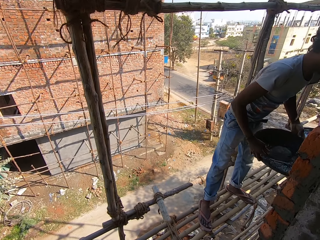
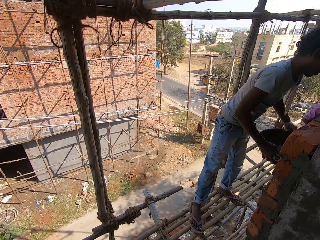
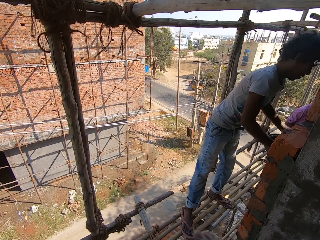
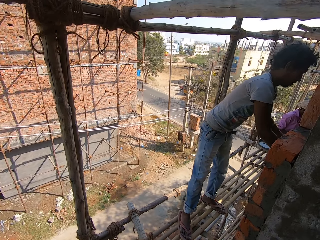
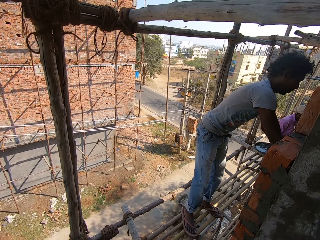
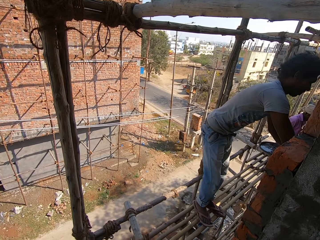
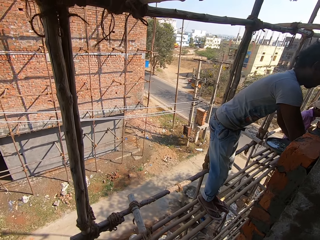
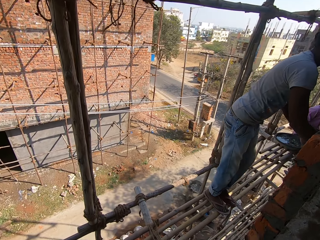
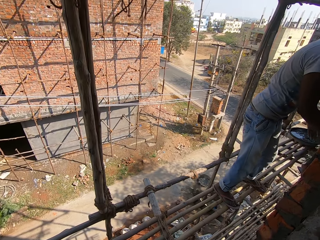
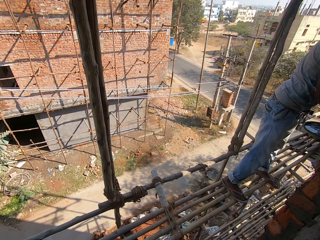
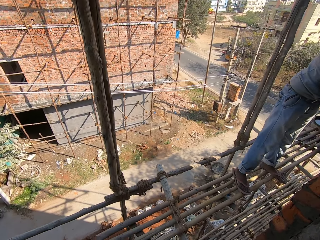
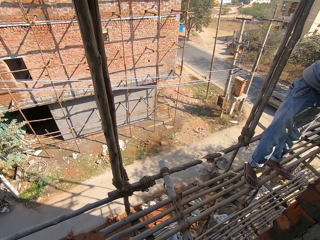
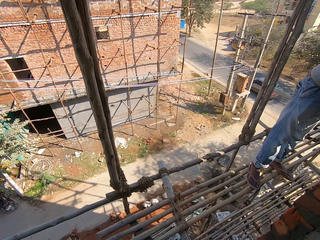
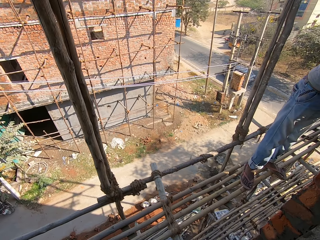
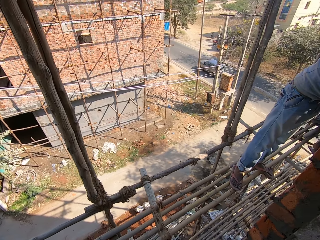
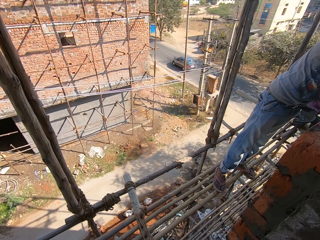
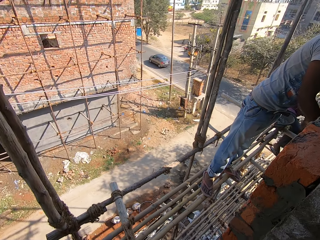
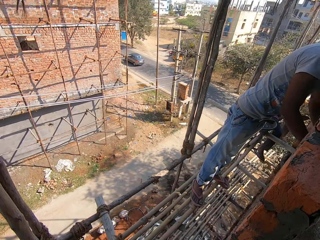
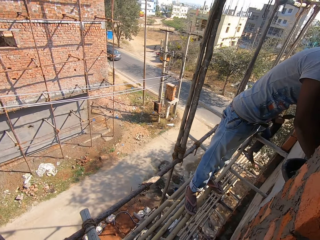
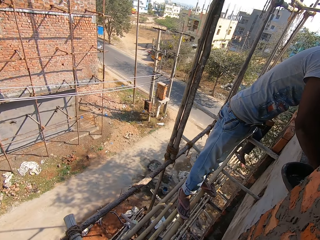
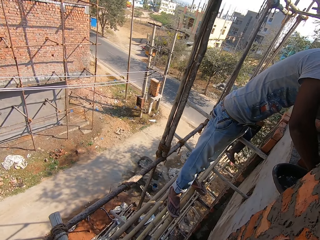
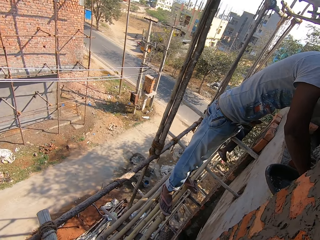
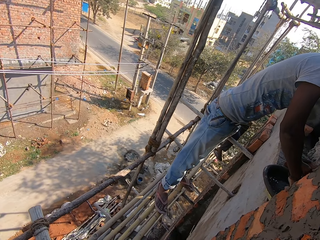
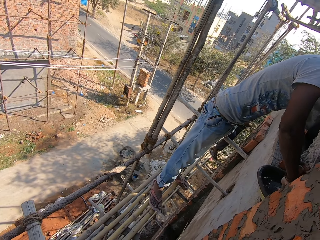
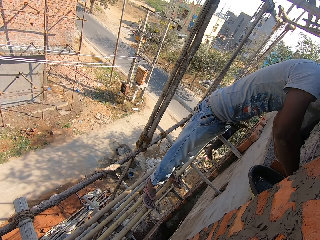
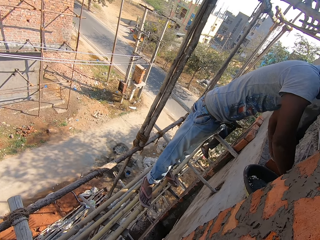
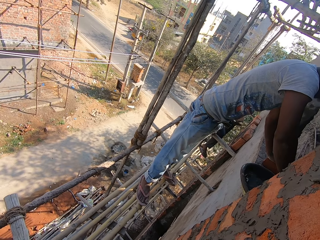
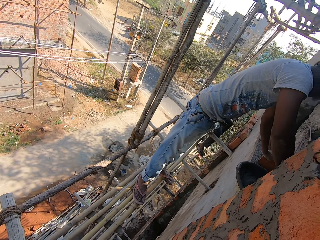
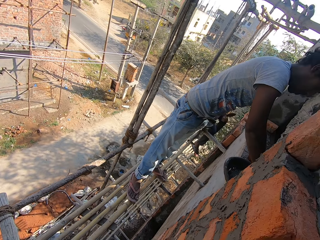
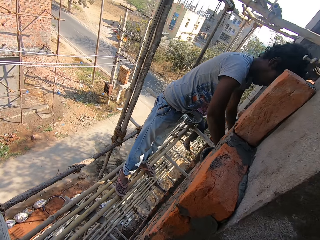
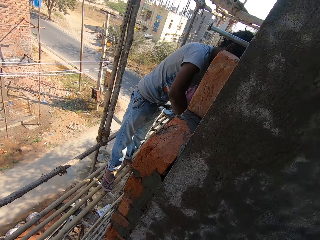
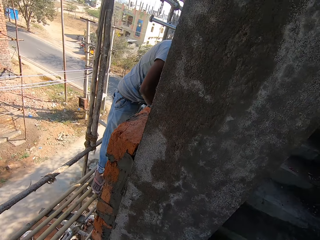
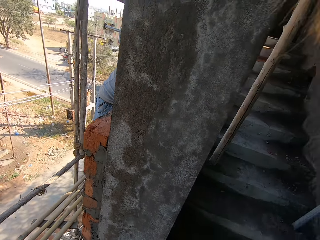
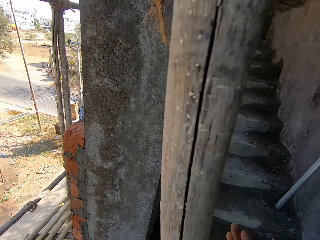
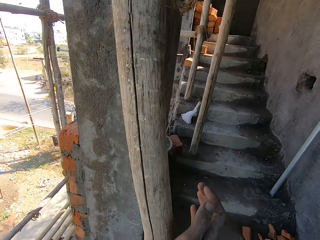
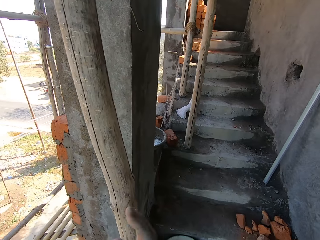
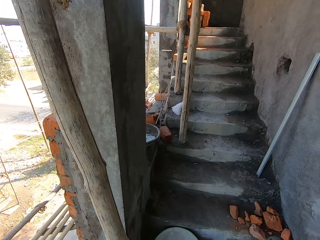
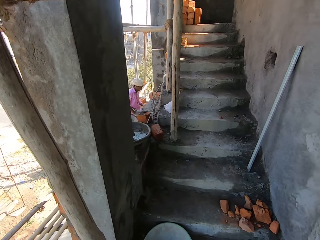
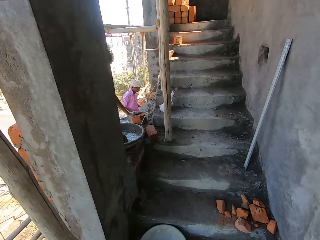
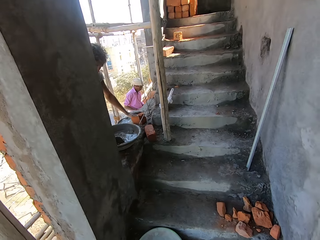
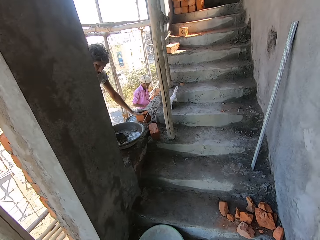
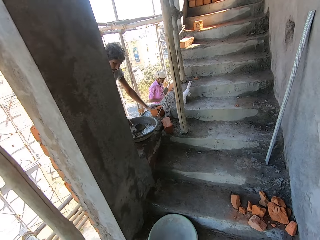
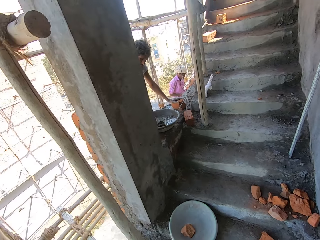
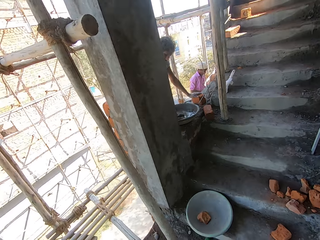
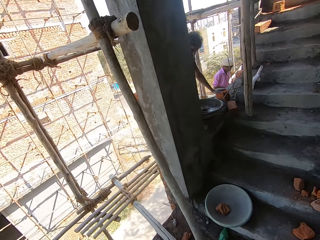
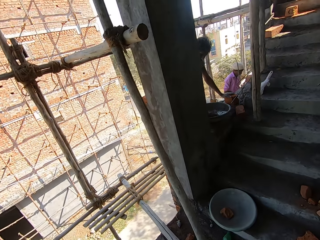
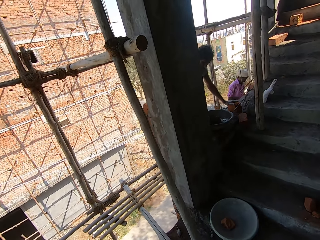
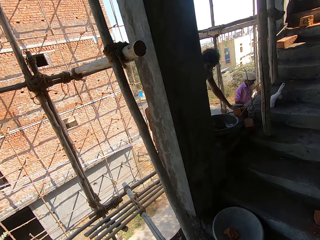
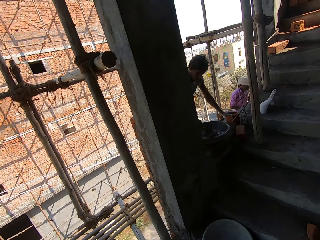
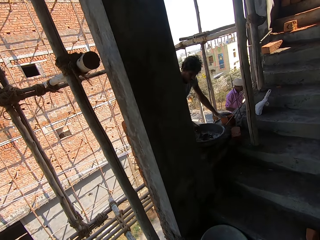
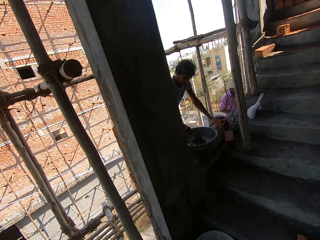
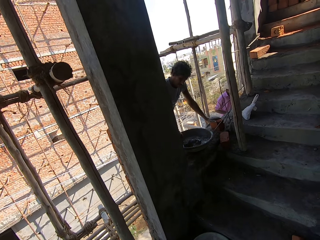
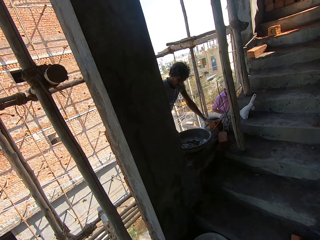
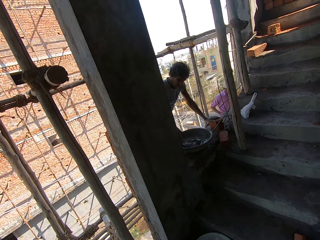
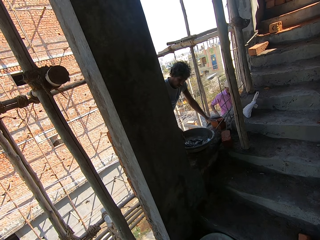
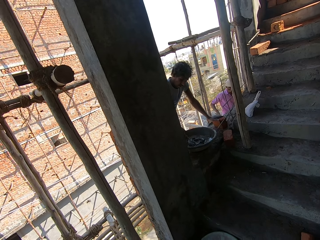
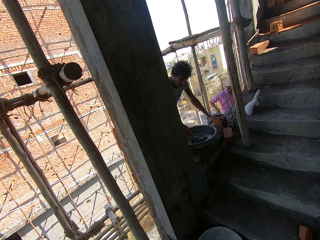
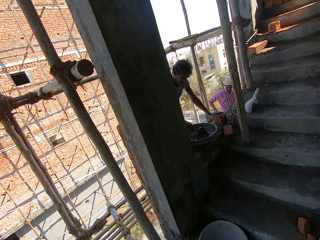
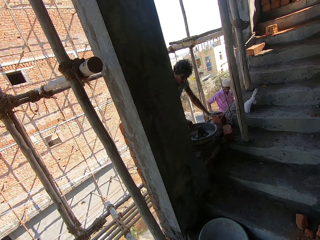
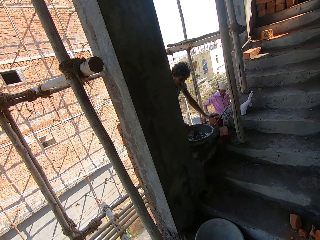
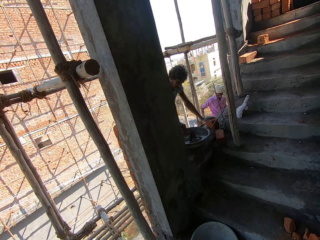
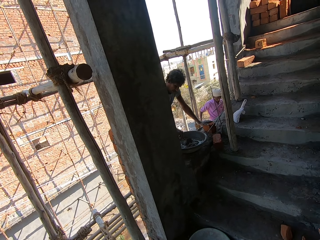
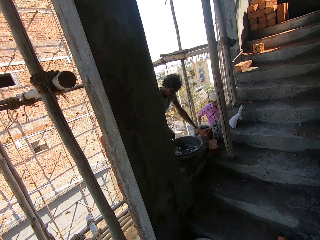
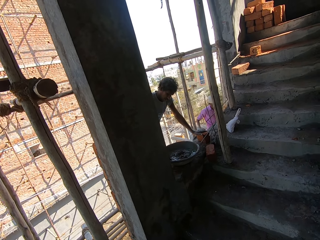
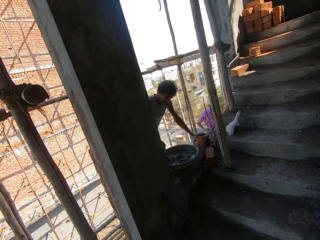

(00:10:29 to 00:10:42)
A man drops the cement basin on the ground. The man mixes cement inside the cement basin with a brick trowel. The camera wearer looks at the man. They talk to the man.

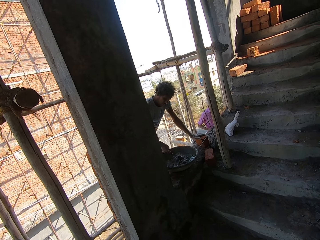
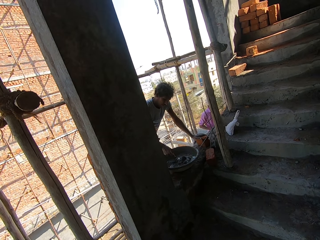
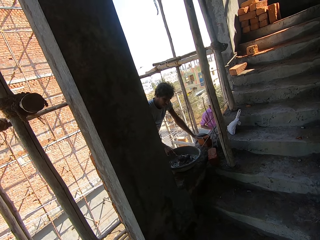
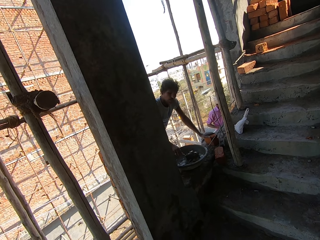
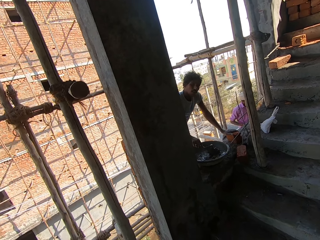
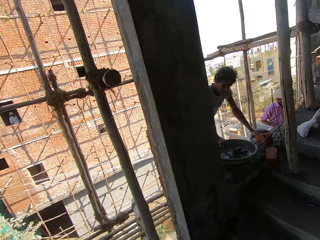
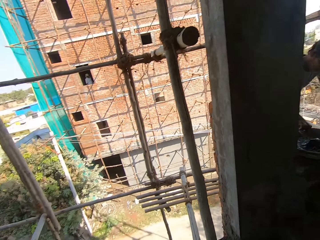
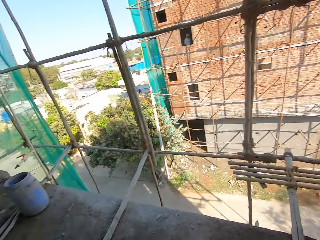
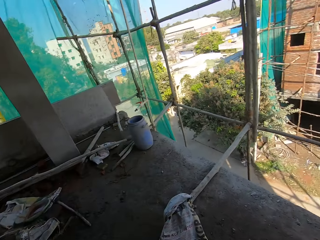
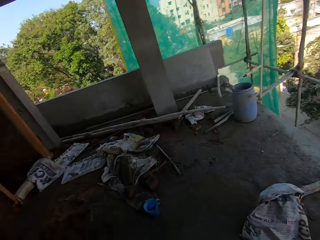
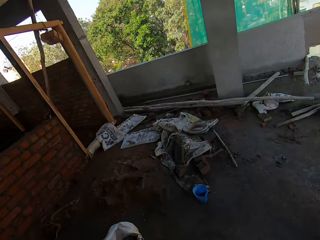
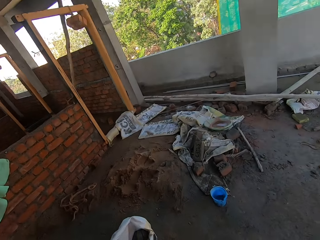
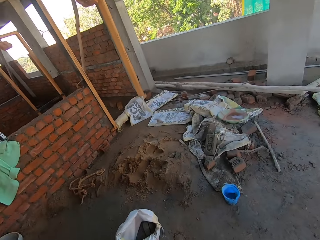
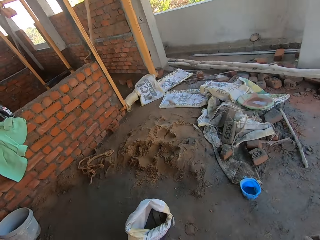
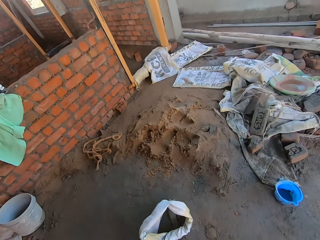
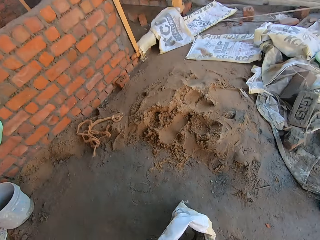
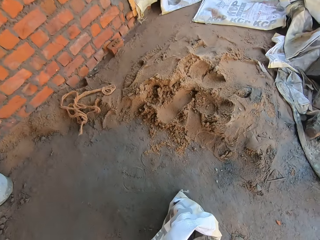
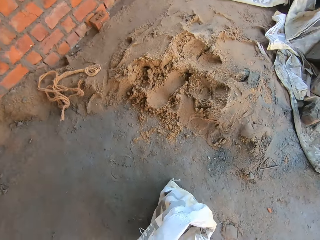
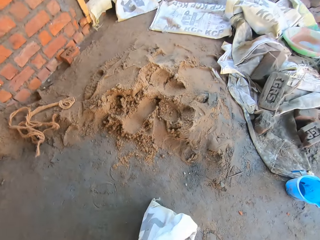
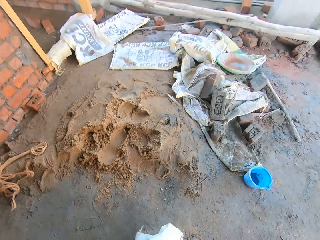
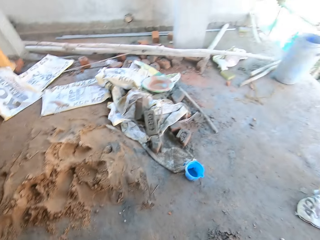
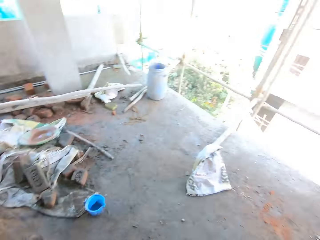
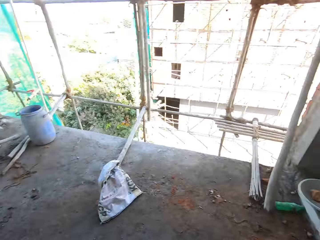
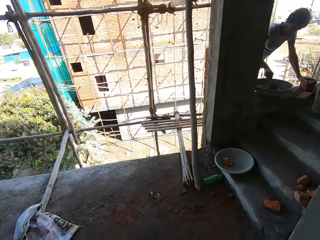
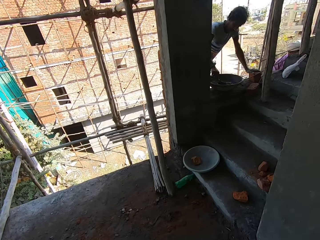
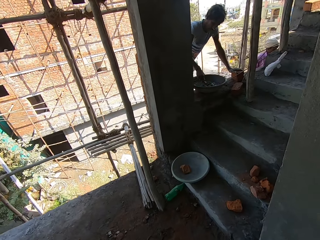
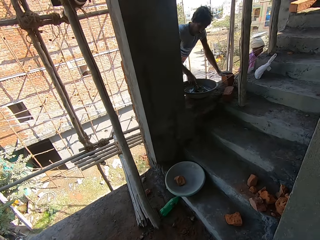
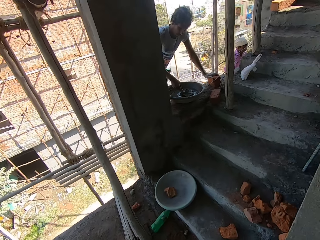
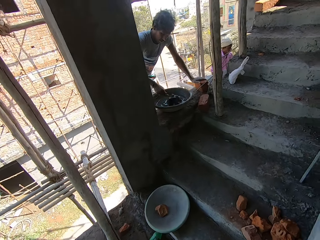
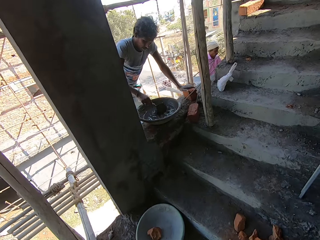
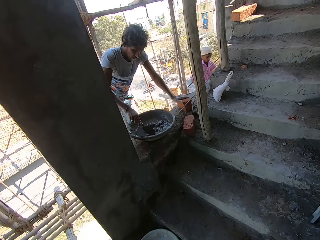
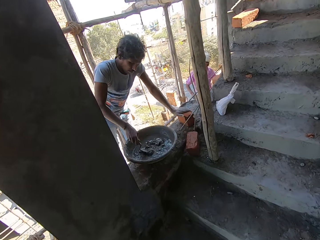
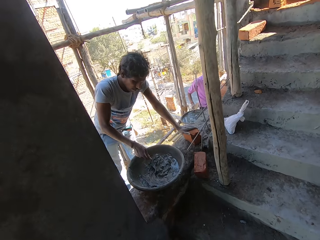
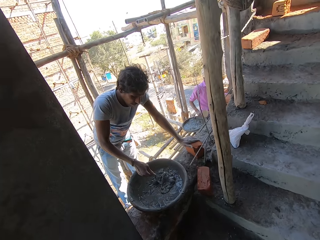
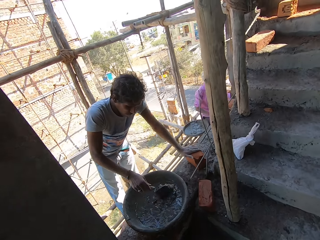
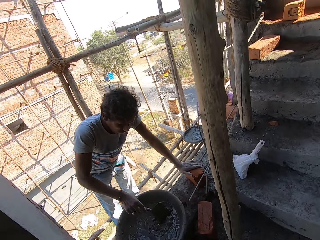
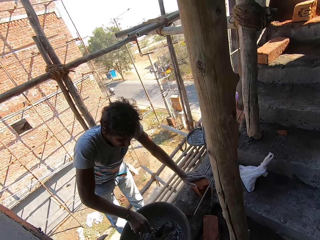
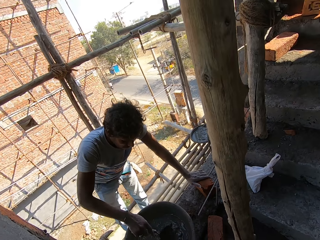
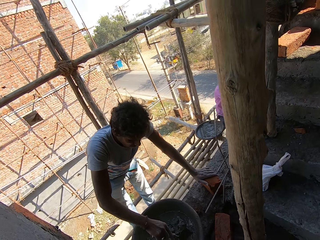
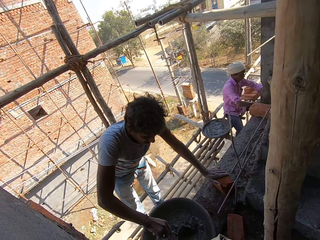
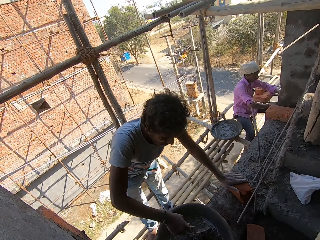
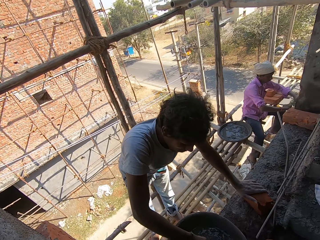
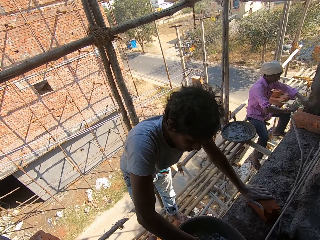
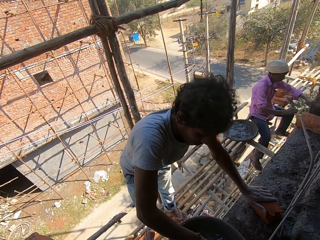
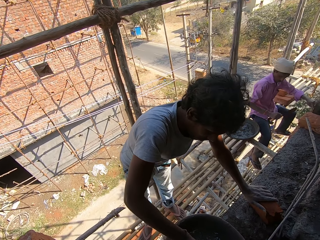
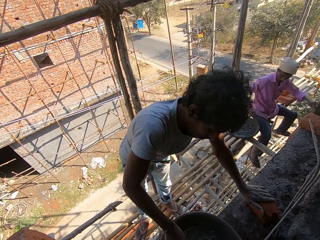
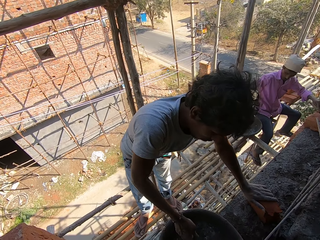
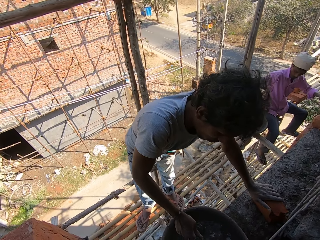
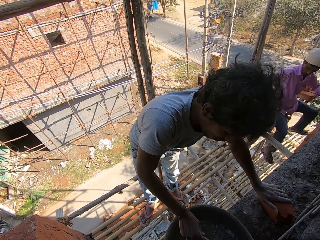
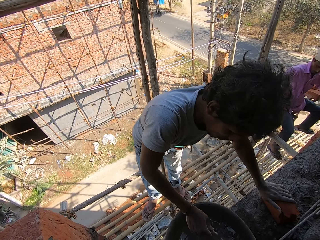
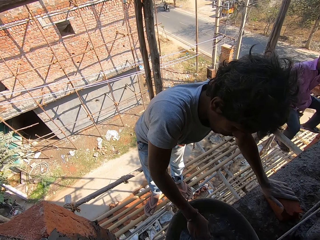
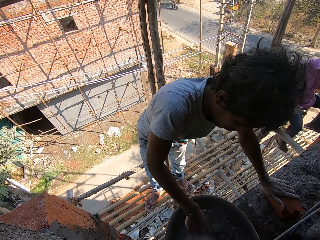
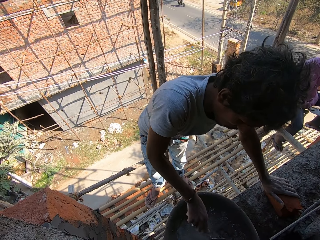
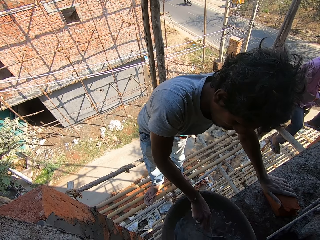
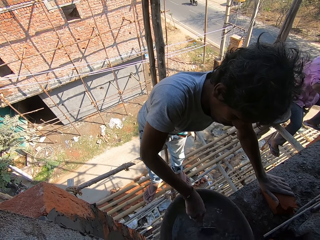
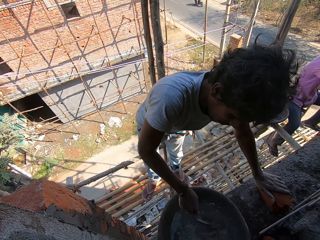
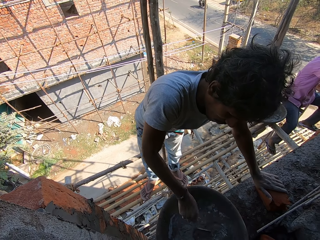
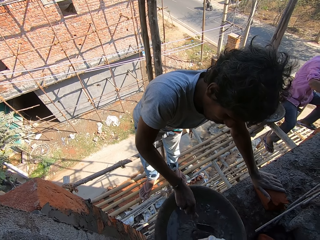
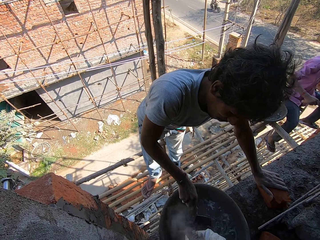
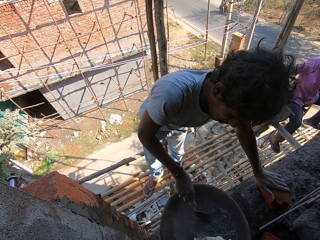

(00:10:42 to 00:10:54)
The camera wearer picks up the cement sack from the ground. They walk in the building. They walk in the building again. A man mixes water with the cement. The camera wearer pours cement inside the cement basin.
